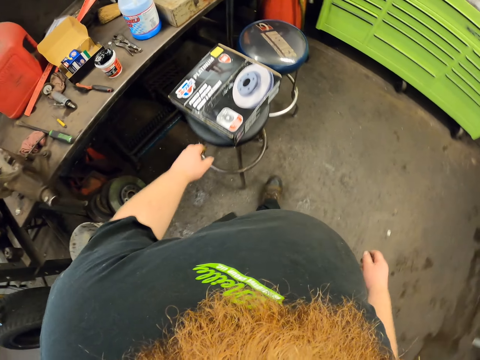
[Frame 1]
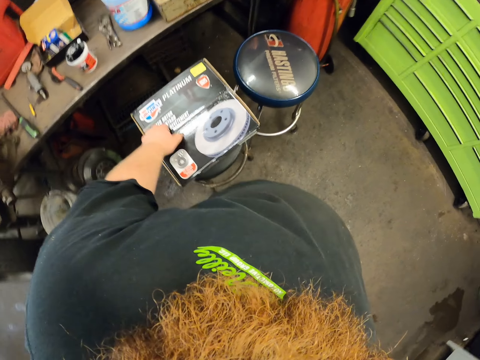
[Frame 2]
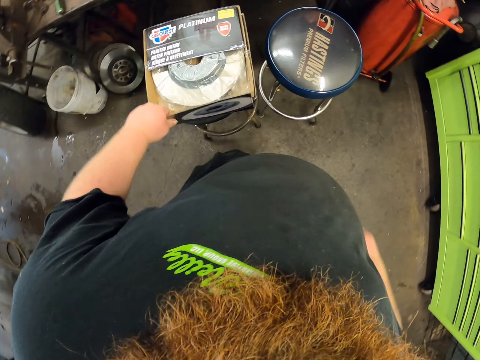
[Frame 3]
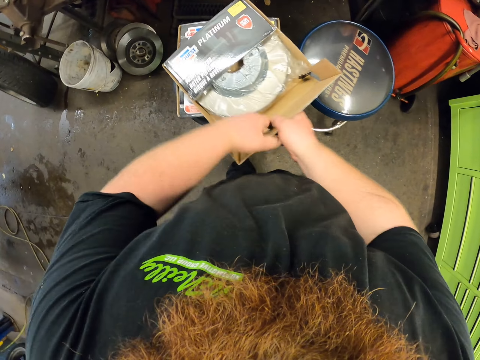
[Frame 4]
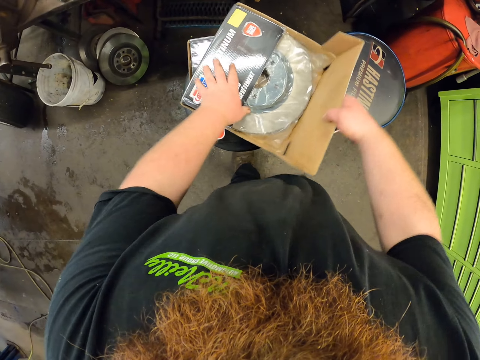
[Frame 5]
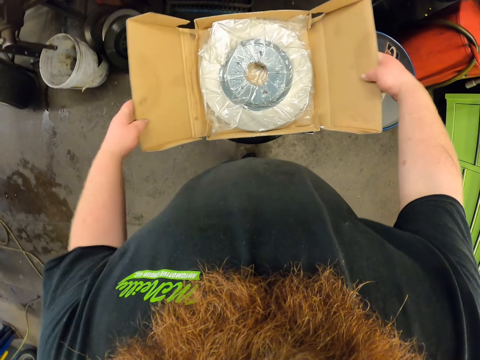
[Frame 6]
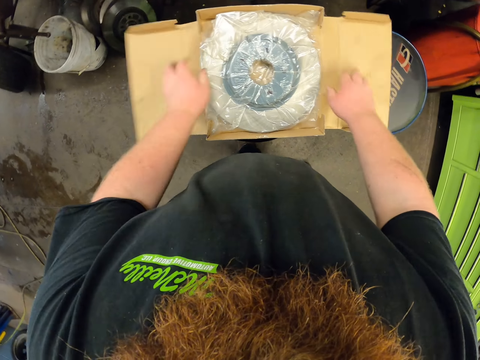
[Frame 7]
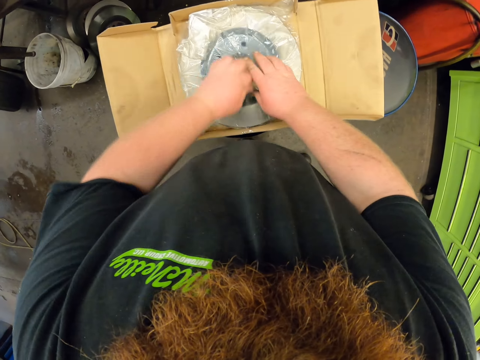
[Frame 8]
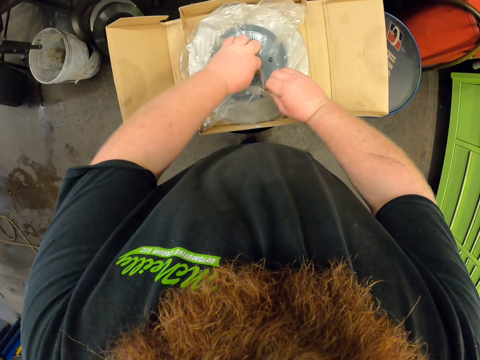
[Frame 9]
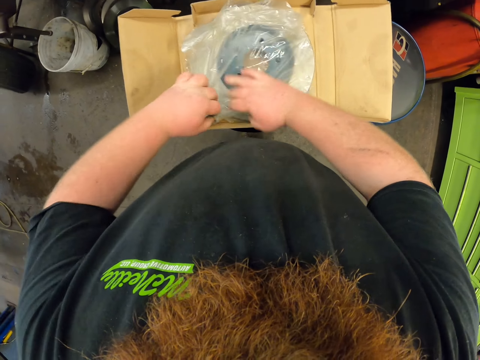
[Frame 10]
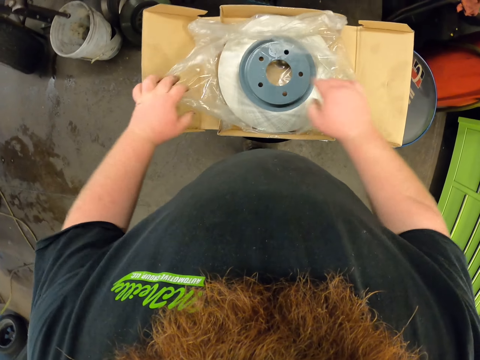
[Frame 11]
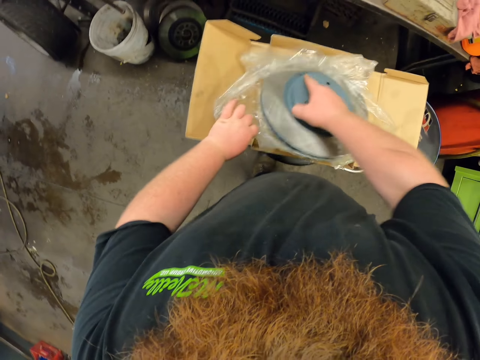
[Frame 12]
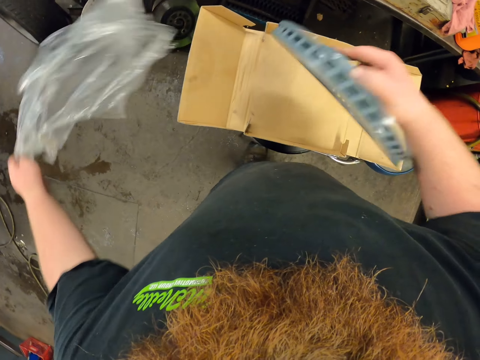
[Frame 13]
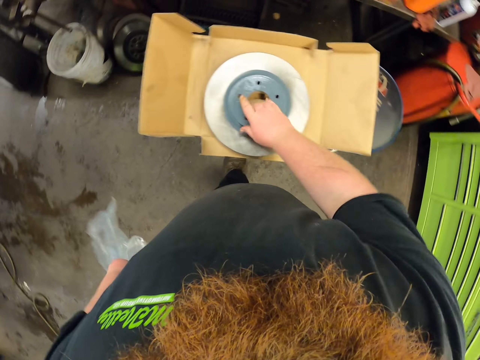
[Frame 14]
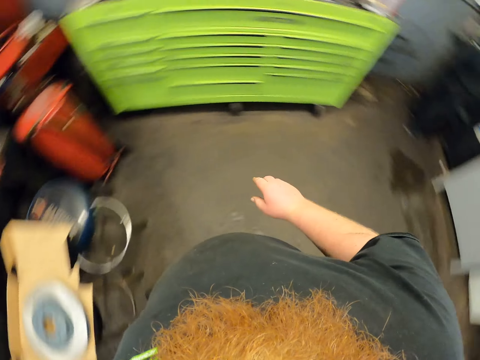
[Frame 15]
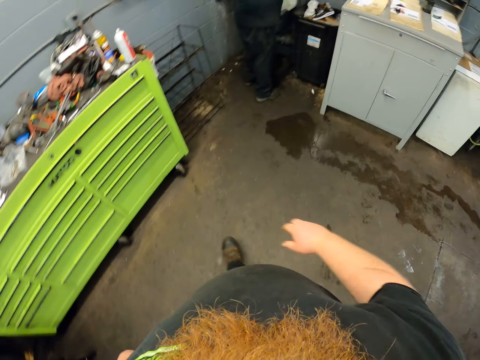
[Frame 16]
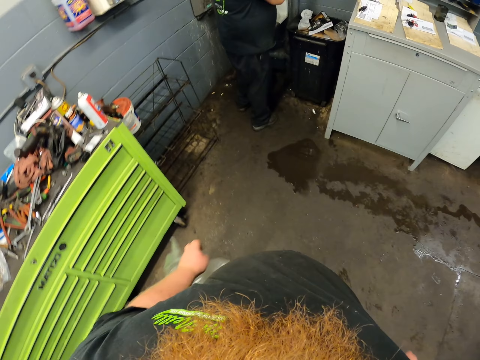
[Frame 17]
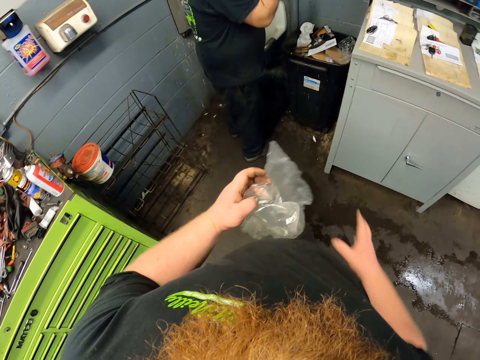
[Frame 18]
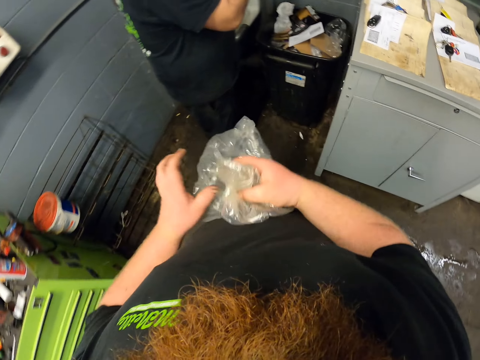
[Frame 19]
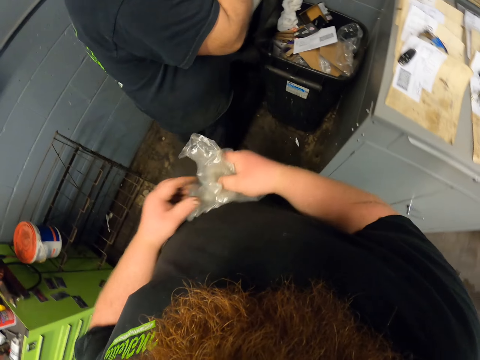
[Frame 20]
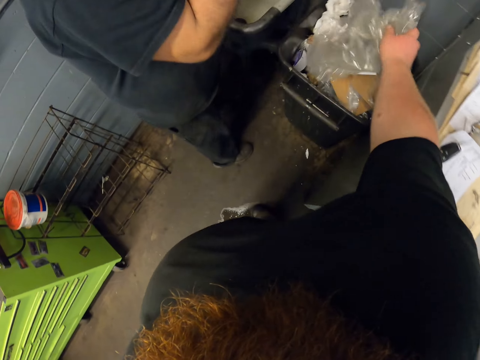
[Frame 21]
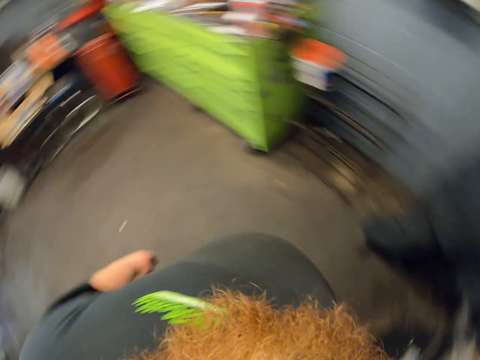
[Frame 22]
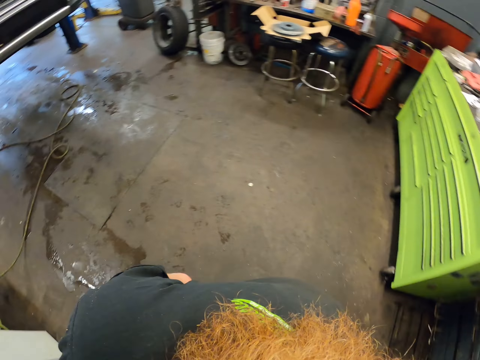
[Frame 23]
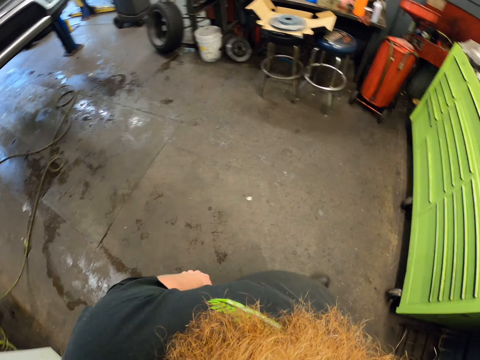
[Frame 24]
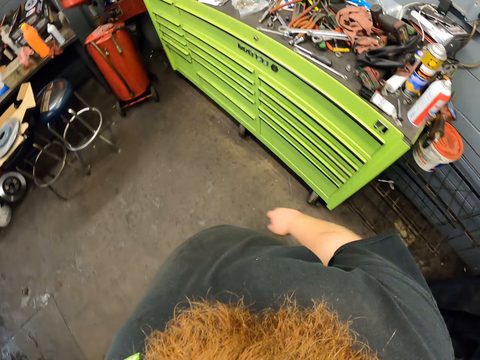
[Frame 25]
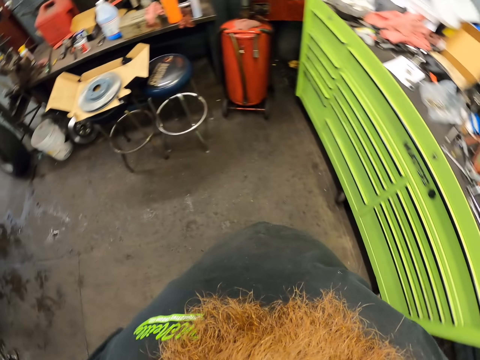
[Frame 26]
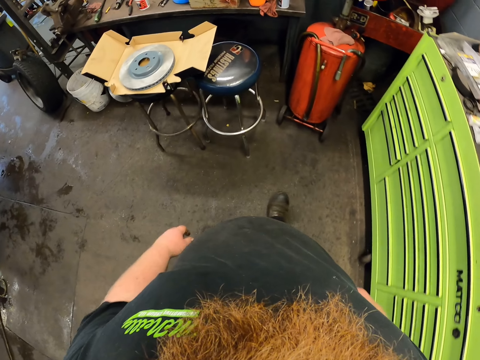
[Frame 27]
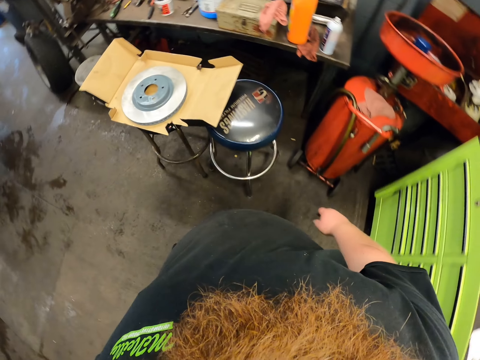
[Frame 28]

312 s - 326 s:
The camera wearer opens the wheel disc box. They cut the plastic paper. They pick up a rim from the paper. They place the rim on the carton. They turn around. They hold a paper and walk in the workshop. They throw the paper in the trash bin. They turn around. They walk in the workshop.

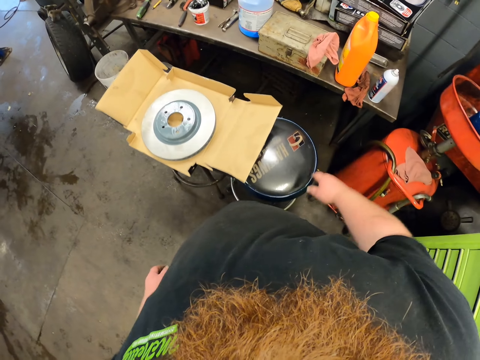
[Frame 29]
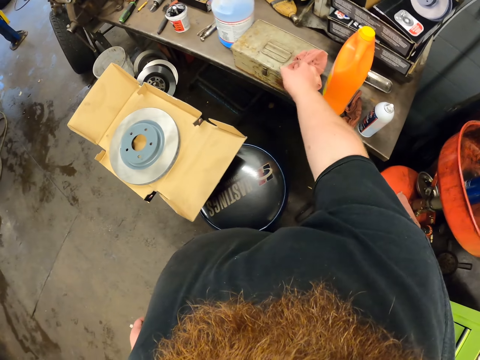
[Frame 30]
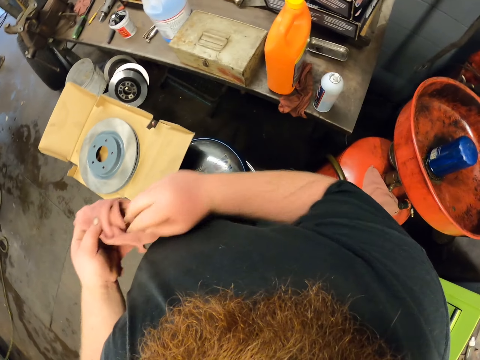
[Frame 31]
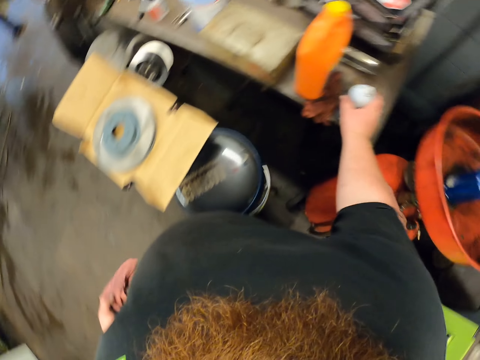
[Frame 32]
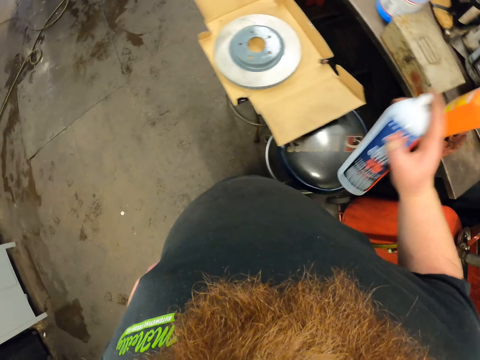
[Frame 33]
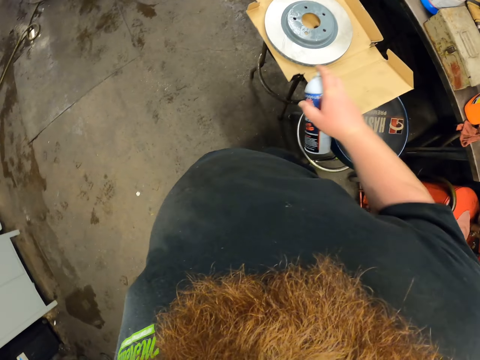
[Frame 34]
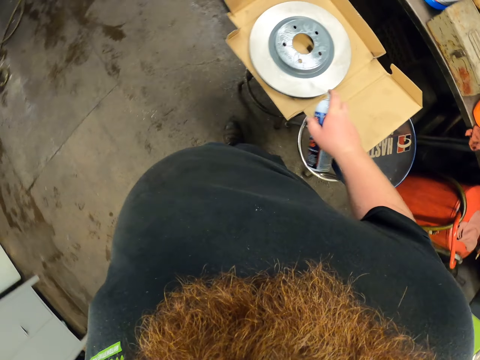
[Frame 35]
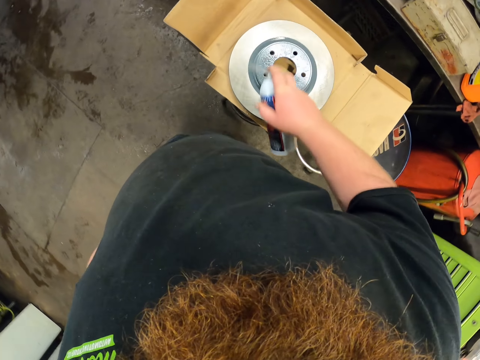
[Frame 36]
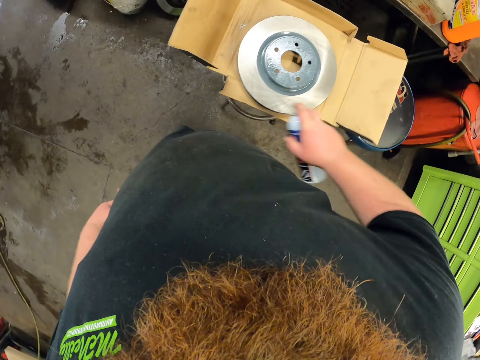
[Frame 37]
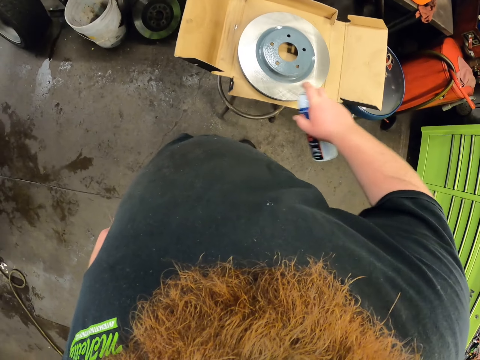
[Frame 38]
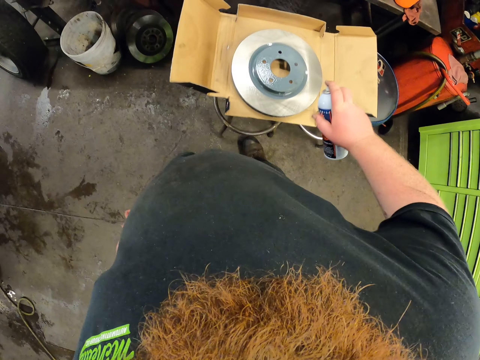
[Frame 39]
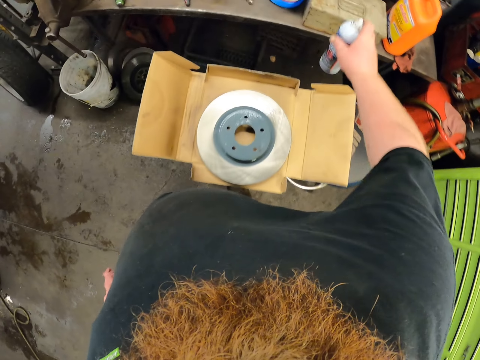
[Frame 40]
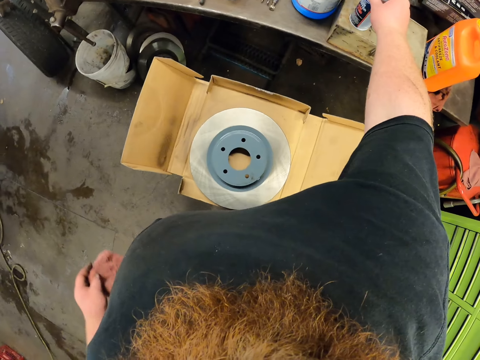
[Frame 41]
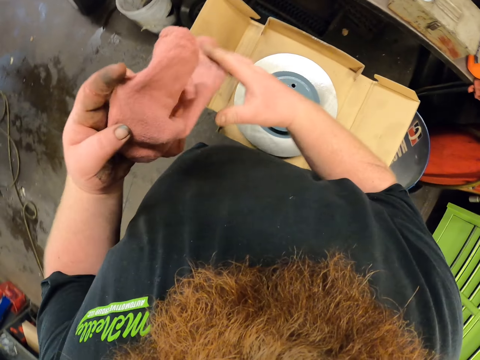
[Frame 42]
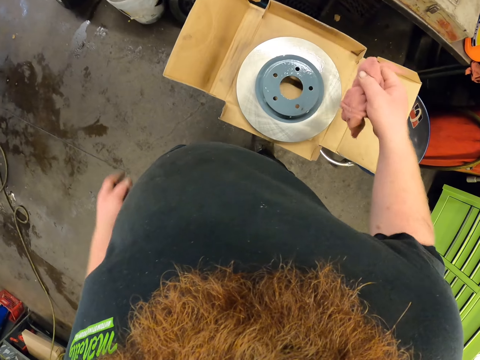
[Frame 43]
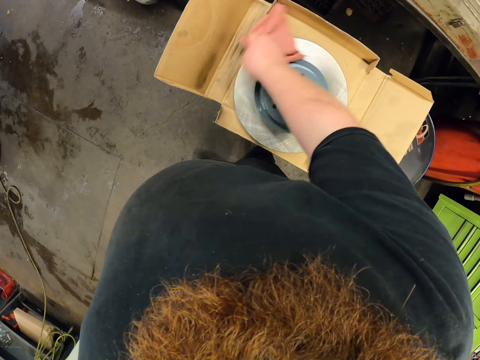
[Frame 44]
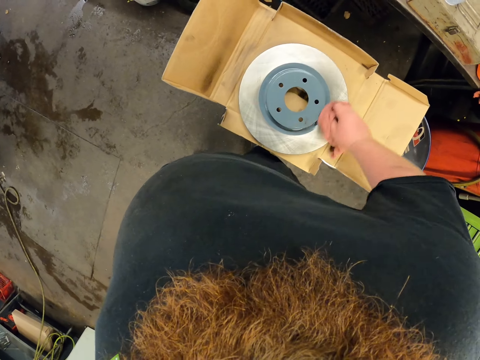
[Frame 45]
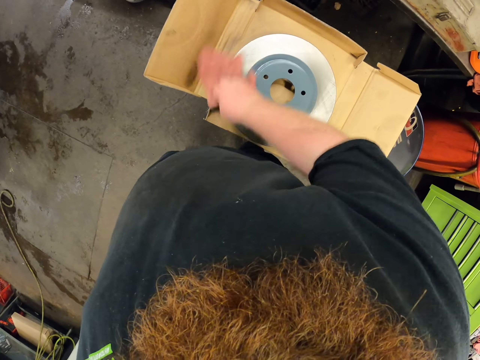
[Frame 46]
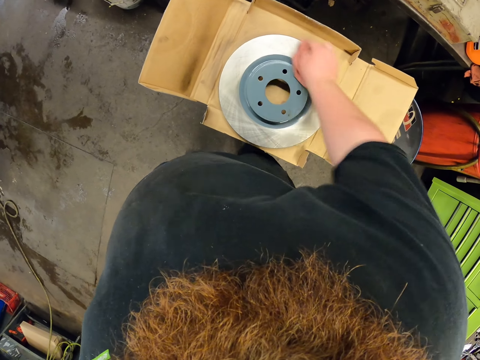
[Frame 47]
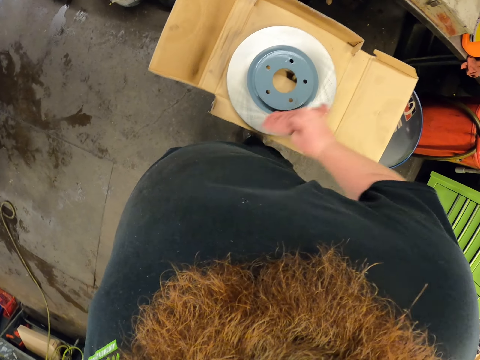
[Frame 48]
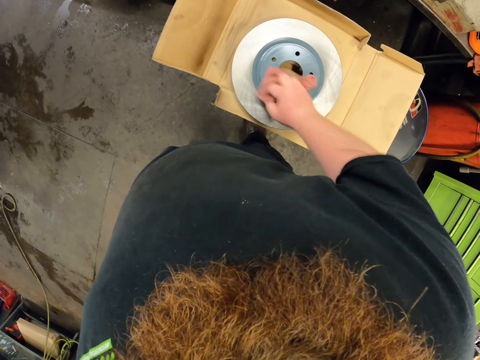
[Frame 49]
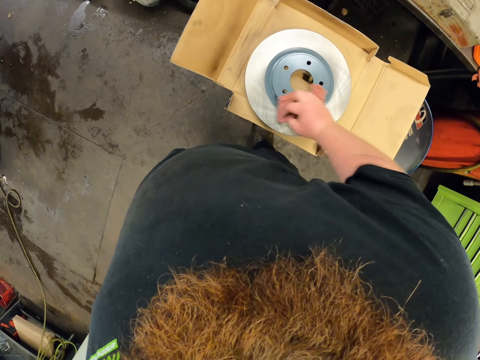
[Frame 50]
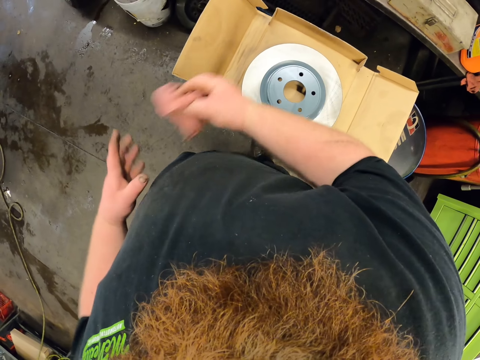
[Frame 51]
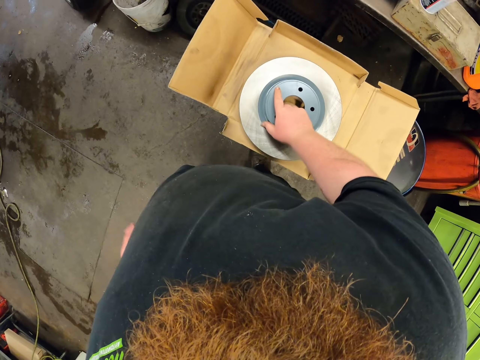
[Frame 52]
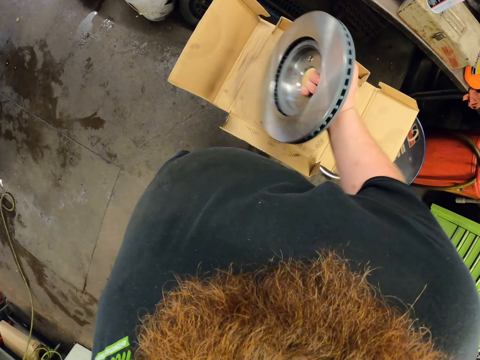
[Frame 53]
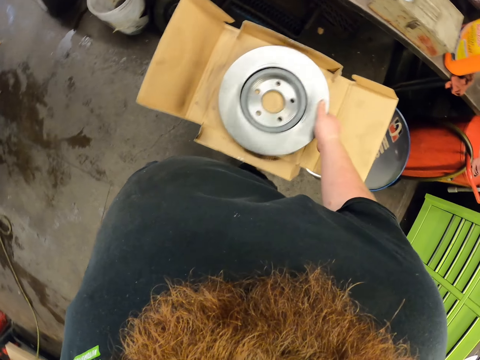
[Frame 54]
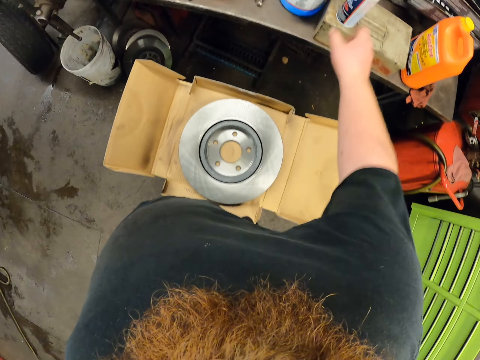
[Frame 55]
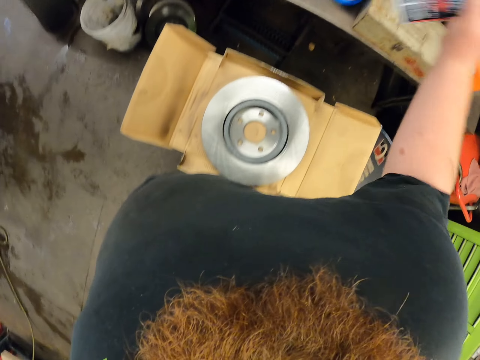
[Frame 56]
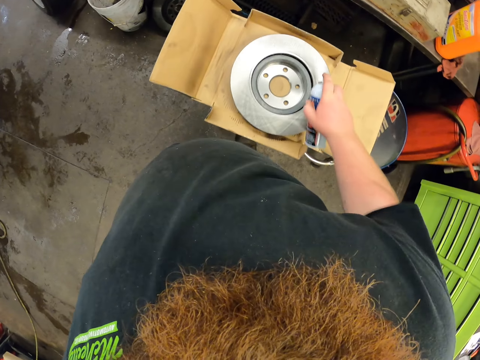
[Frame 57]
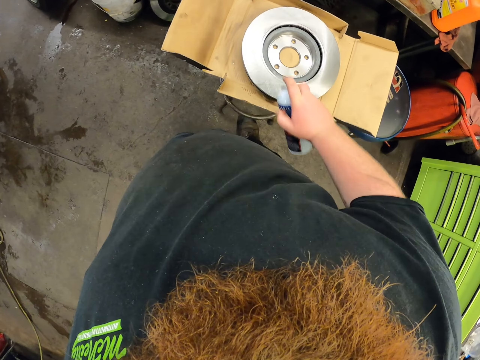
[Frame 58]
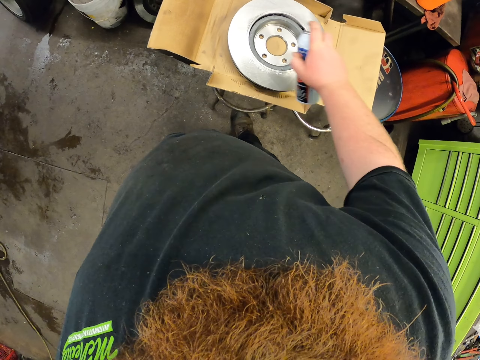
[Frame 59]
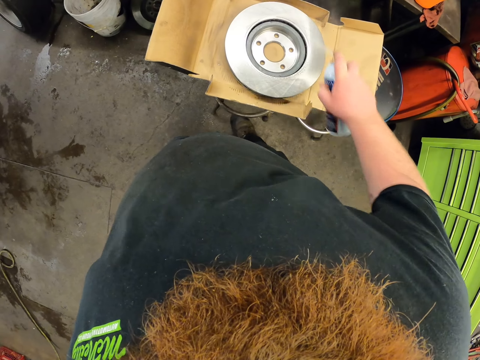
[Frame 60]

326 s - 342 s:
The camera wearer picks up a piece of cloth. They pick up an adhesive, shake the adhesive, and spray the adhesive on the rim. They place the adhesive on the table. They wipe the rim with the piece of cloth. They pick up the rim. They turn the rim. They pick up the adhesive. They spray the adhesive on the rim.
